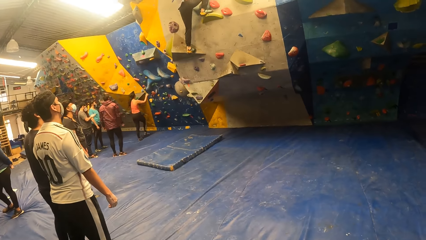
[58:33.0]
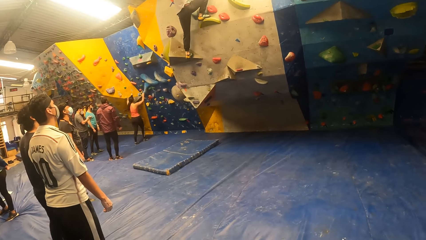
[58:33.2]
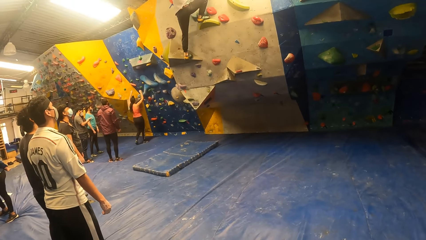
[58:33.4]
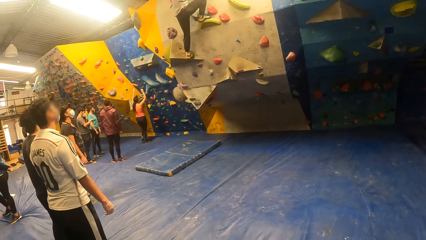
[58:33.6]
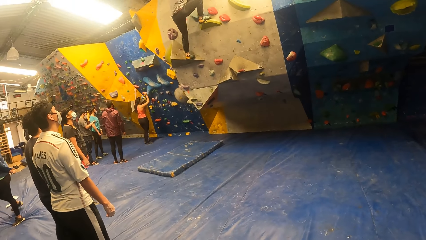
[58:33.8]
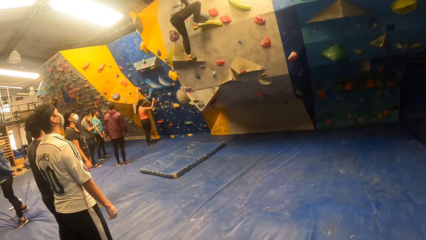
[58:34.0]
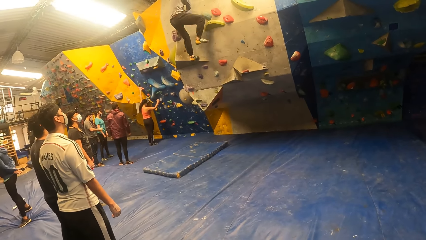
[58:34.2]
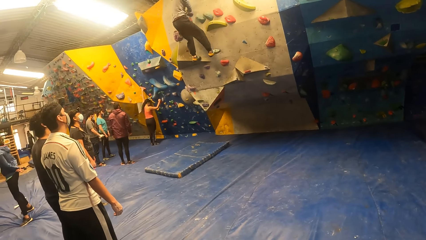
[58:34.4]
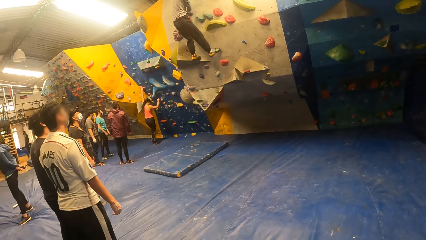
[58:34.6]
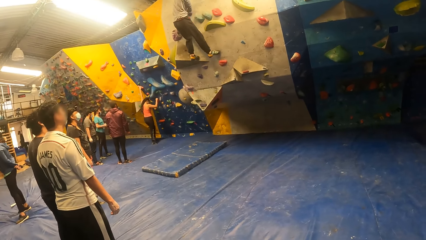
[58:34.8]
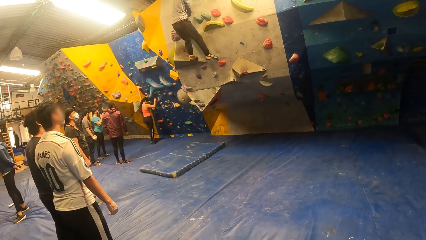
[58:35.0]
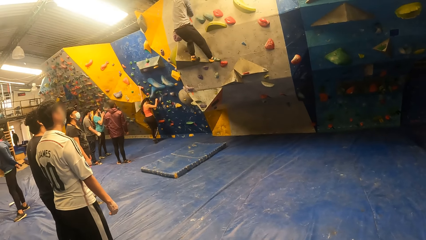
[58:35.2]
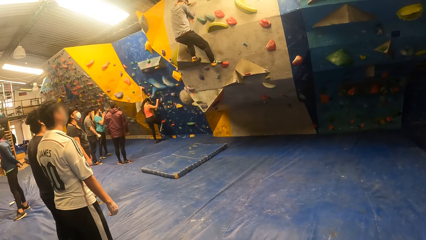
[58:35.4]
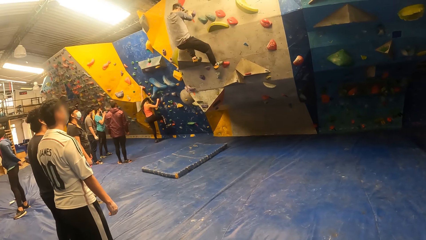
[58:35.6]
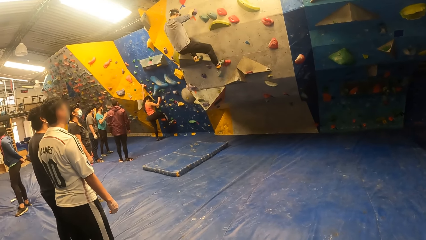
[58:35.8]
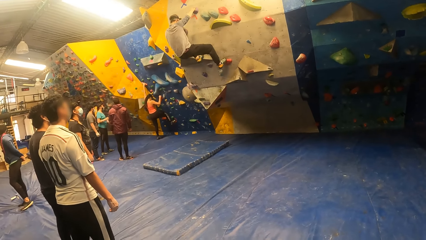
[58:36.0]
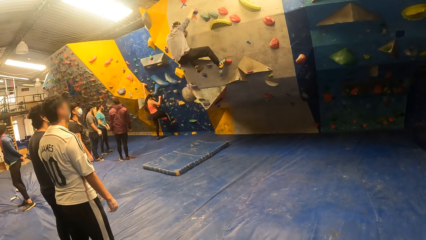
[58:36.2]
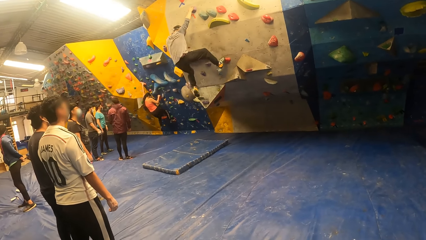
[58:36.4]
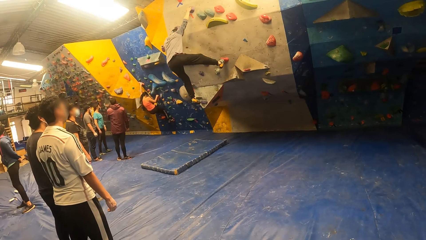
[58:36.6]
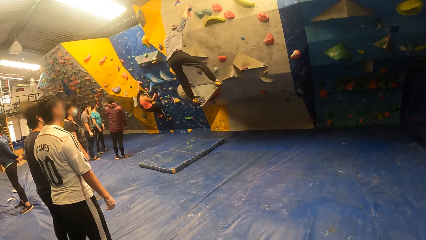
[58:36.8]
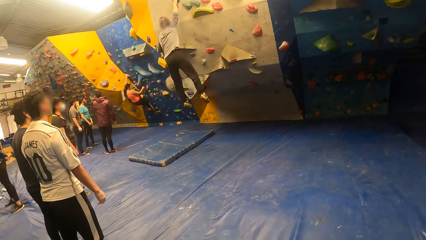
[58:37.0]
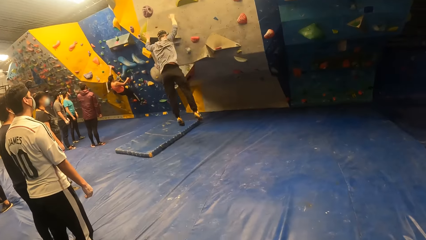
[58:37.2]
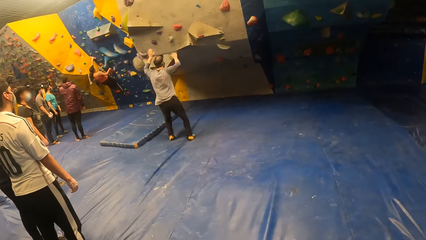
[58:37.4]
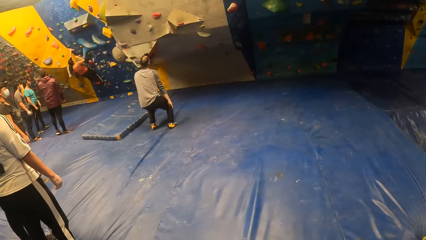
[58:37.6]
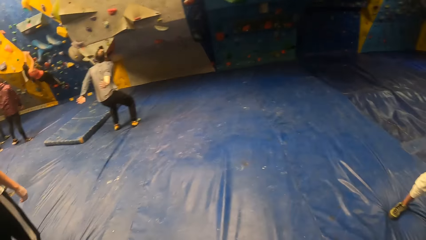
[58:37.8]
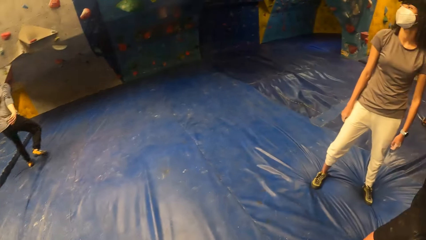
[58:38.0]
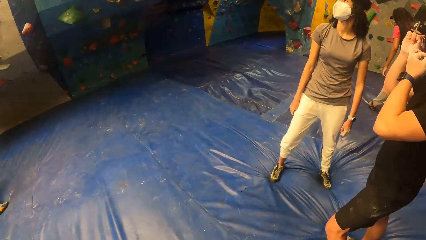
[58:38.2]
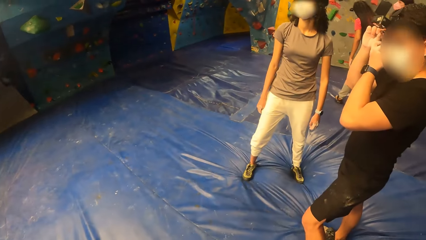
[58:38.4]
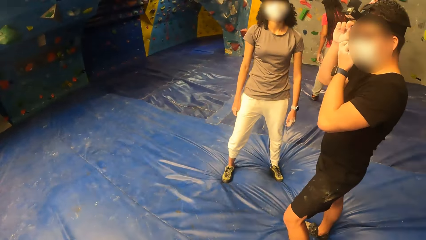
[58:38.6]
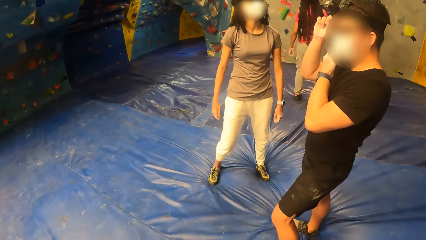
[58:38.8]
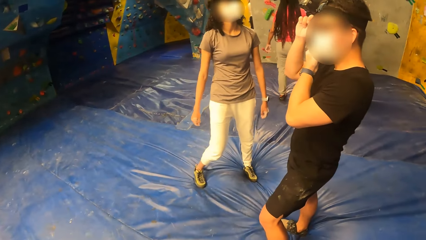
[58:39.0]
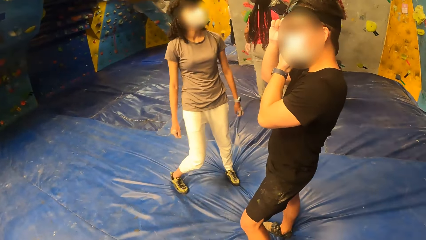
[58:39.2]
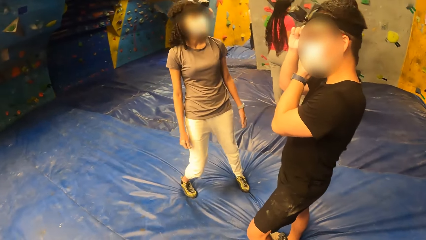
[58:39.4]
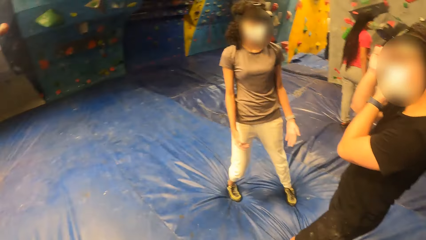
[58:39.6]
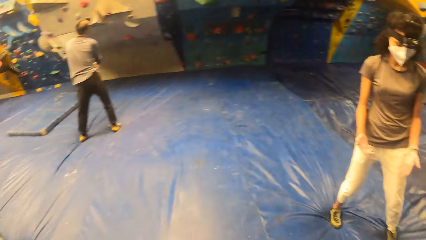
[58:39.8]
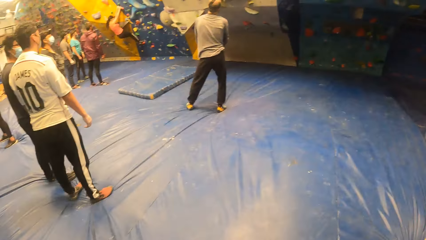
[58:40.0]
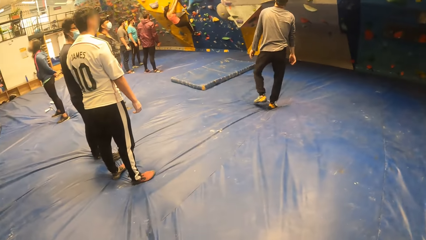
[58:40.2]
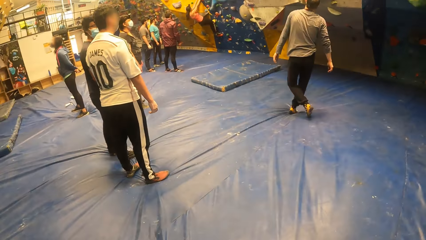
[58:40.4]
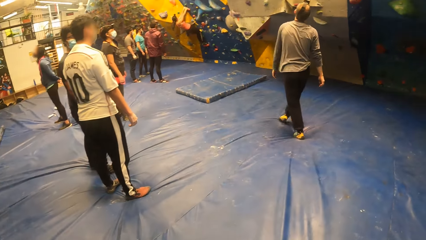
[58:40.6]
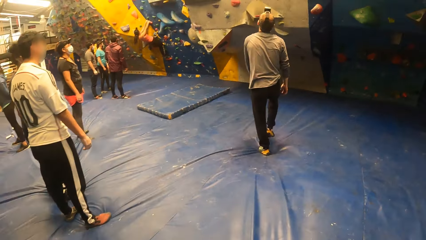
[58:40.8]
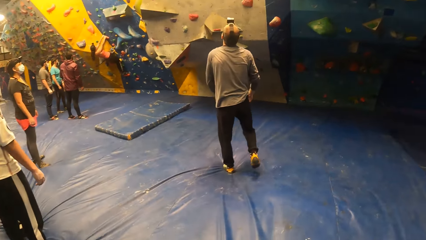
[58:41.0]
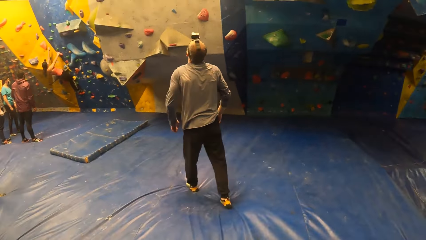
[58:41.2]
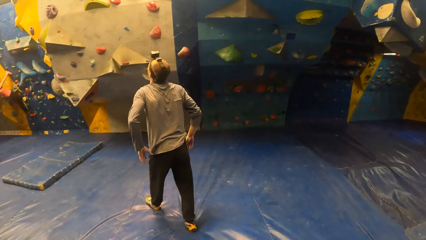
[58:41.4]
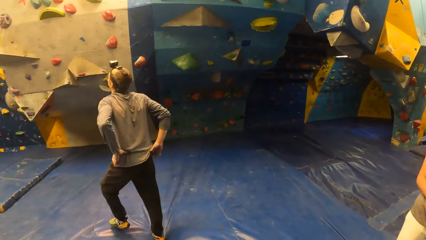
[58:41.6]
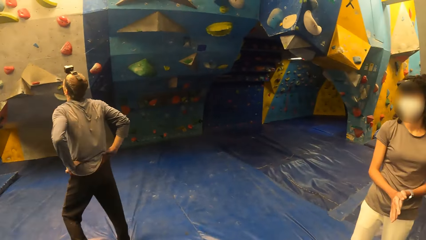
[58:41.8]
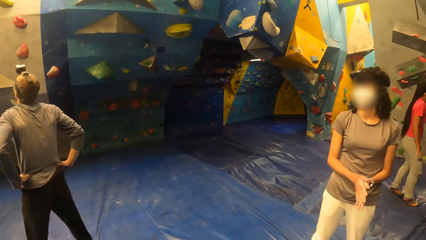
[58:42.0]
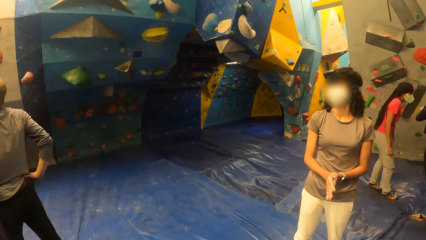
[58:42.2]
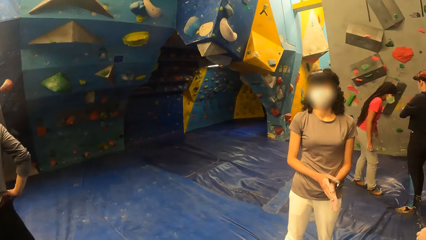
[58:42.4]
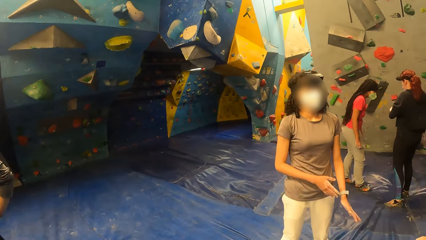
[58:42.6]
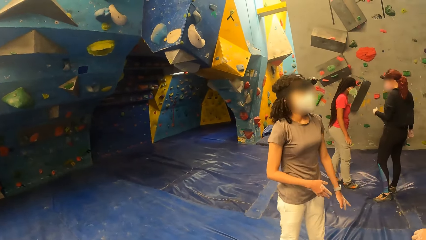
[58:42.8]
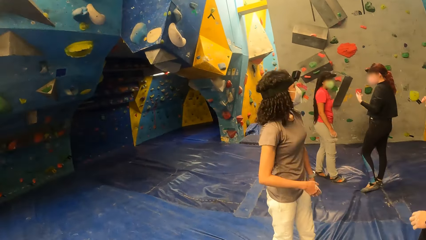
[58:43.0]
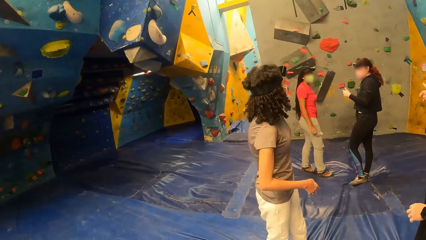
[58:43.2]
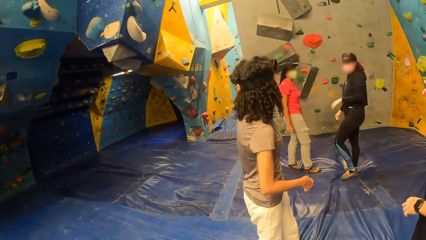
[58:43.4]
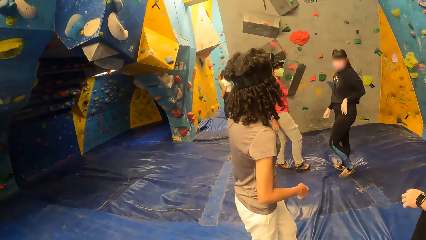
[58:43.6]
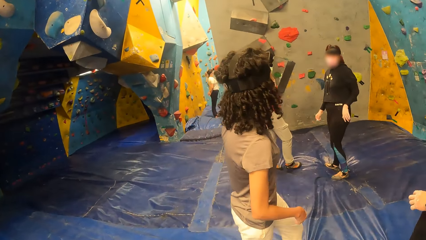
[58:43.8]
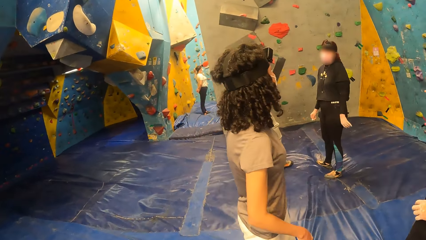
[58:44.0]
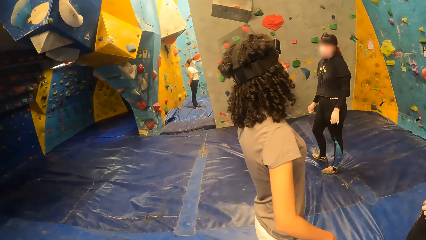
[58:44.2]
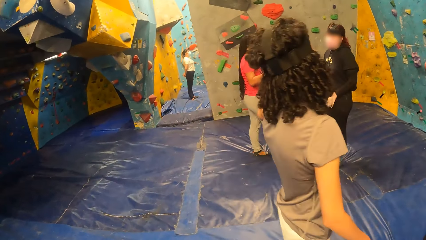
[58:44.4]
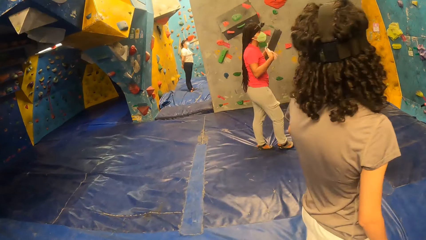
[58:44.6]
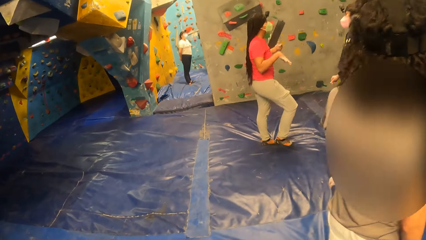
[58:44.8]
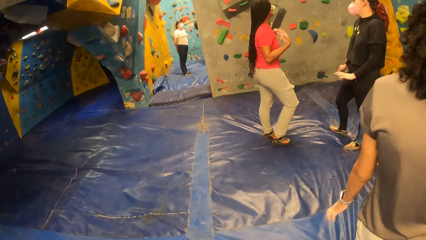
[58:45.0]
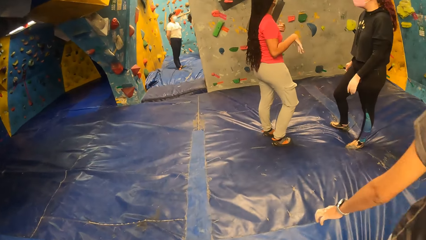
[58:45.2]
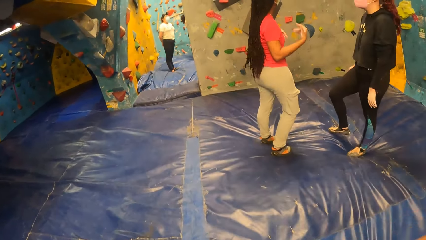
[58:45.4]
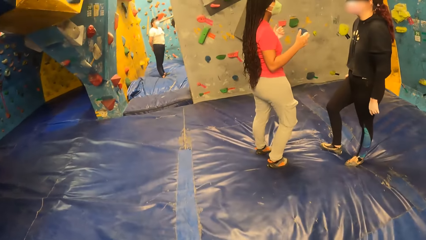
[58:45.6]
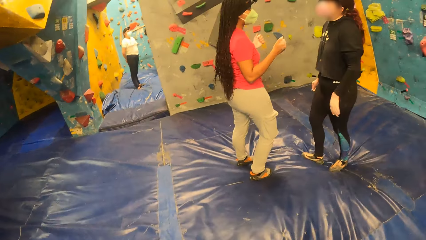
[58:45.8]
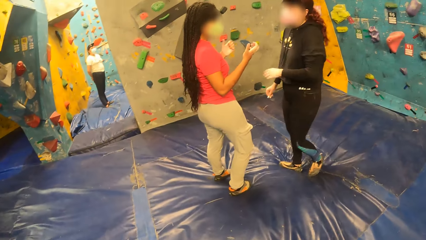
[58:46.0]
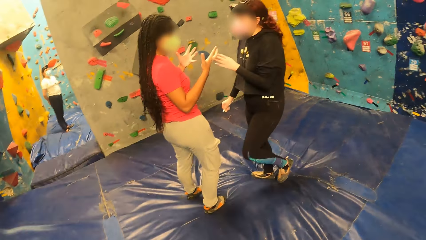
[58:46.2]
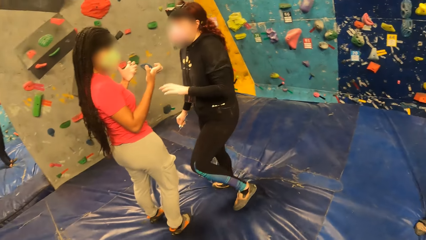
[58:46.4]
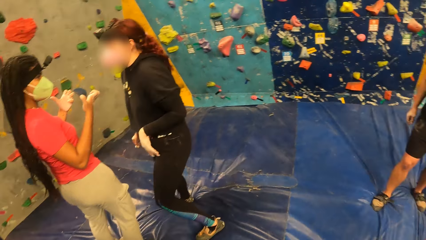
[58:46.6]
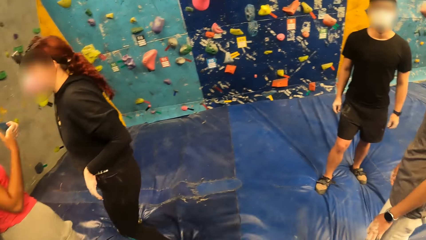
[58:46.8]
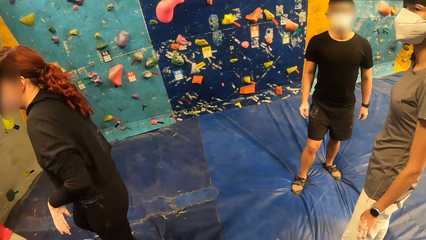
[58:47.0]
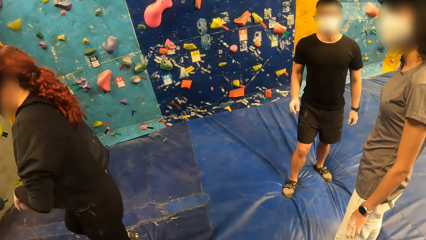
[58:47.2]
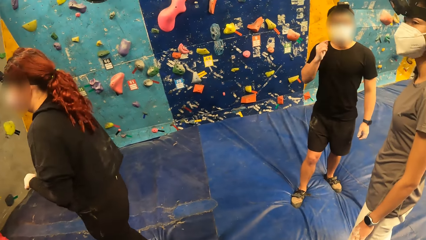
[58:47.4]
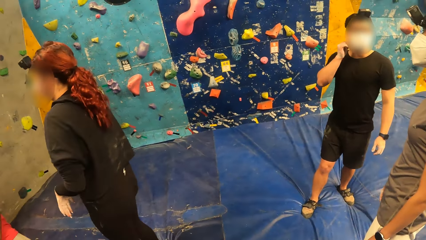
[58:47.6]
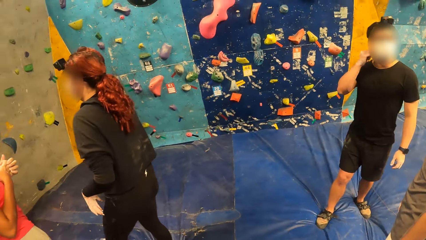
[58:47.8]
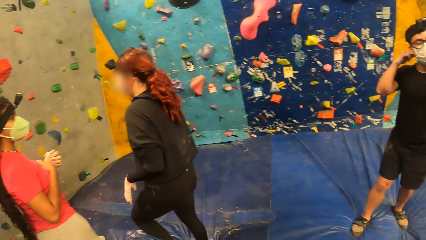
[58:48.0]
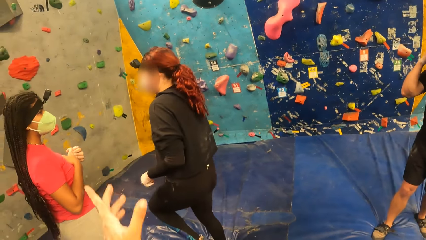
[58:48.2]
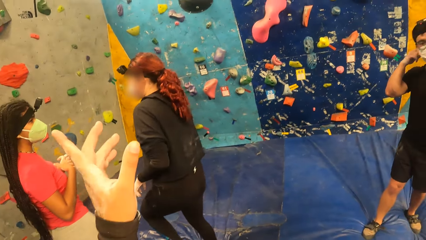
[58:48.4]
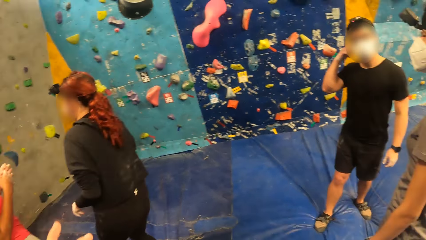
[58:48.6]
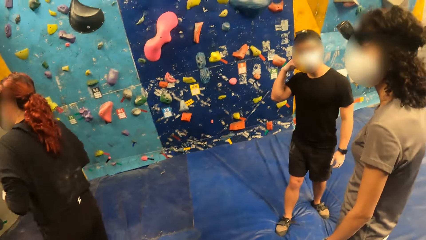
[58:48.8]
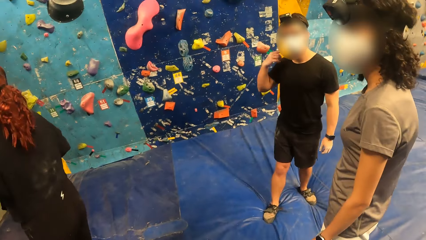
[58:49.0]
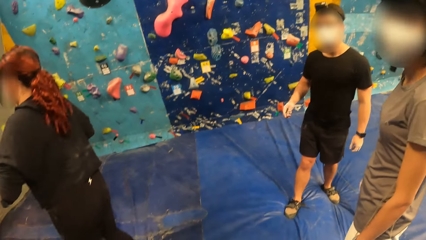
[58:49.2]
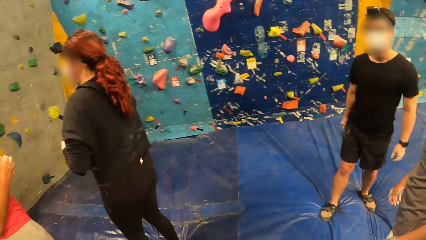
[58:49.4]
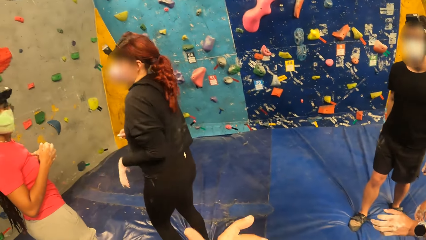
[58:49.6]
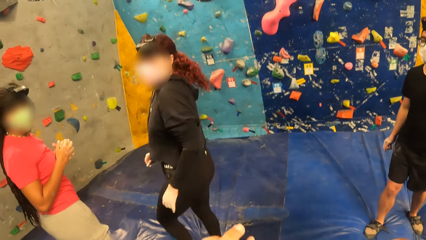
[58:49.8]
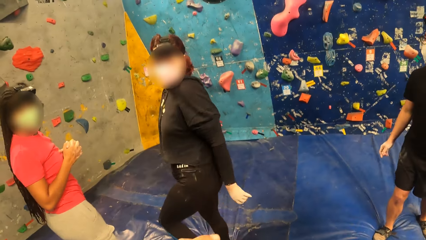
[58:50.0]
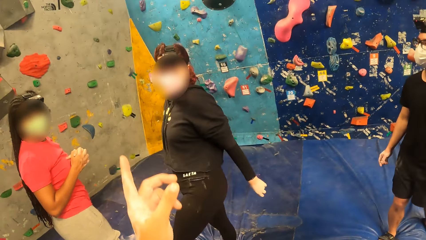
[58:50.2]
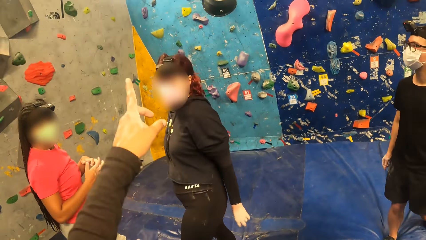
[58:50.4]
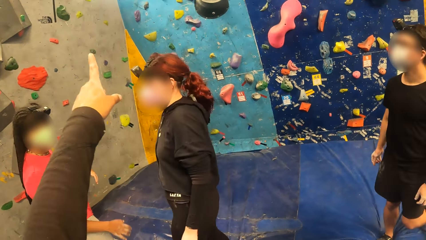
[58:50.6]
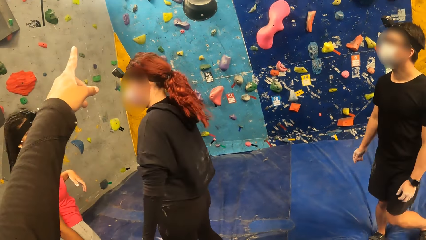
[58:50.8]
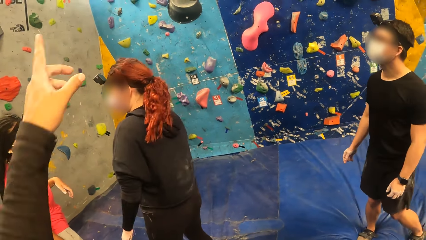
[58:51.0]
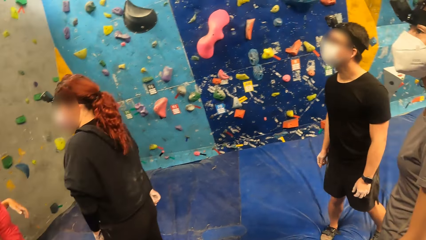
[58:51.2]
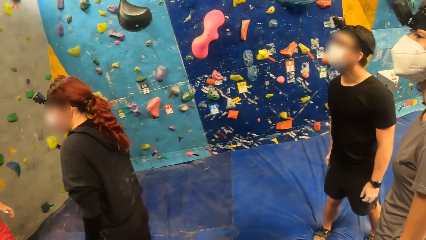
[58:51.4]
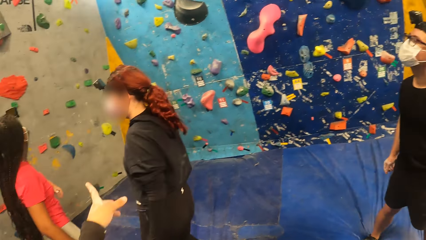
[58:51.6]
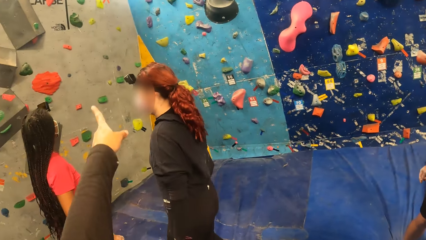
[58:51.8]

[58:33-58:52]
The man jumps down from the bouldering wall. The first person turns to the side. The camera wearer turns to the side. The first person rubs hands together and turns around. The camera wearer walks around. They point at something. They interact with a man. They interact with a woman. They interact with another woman.
